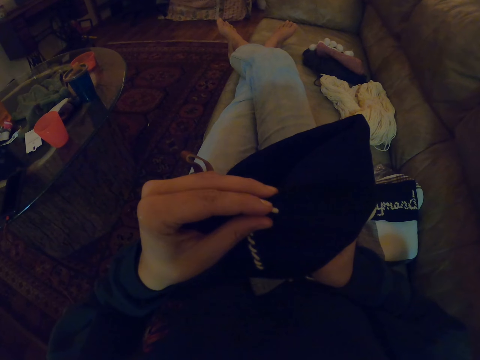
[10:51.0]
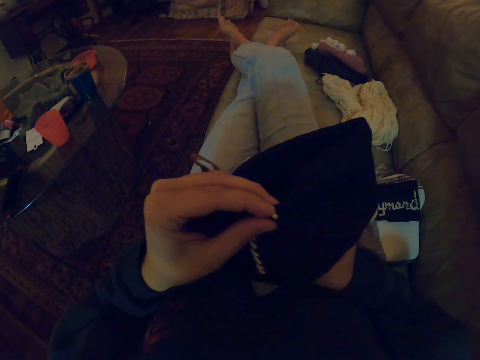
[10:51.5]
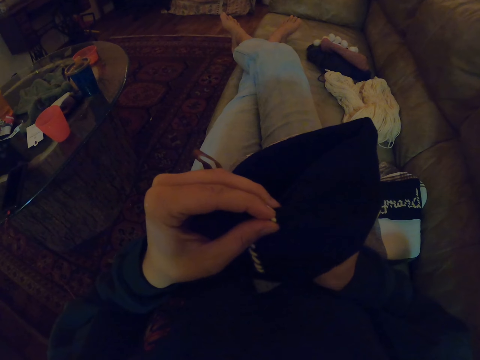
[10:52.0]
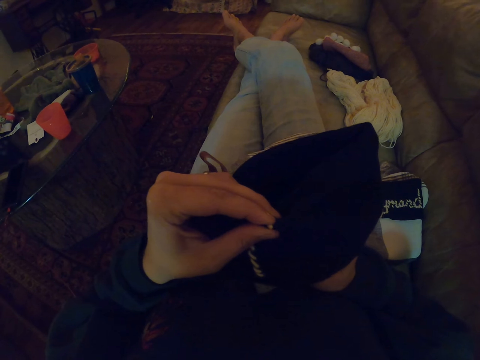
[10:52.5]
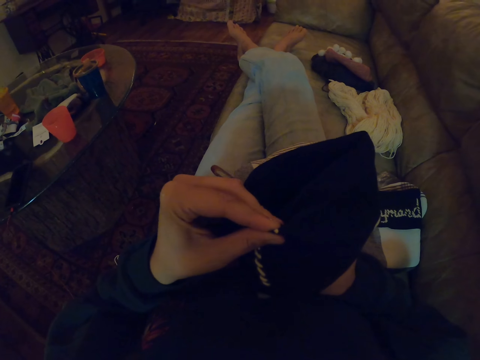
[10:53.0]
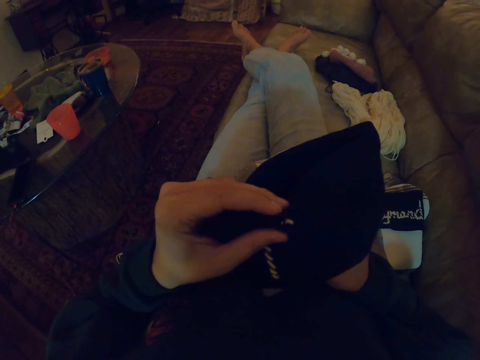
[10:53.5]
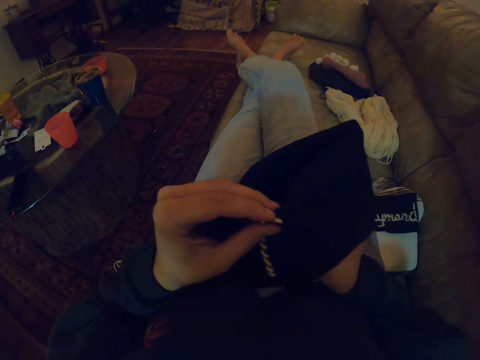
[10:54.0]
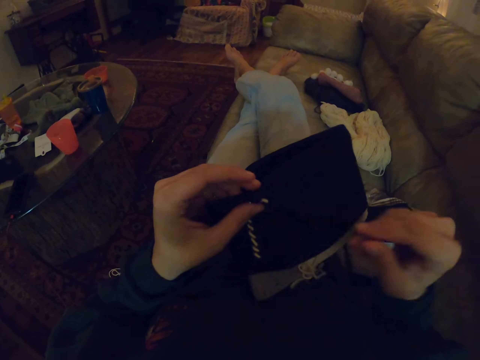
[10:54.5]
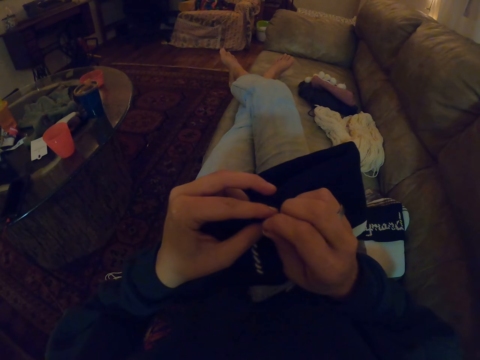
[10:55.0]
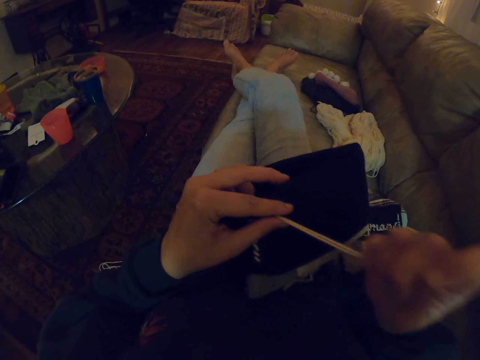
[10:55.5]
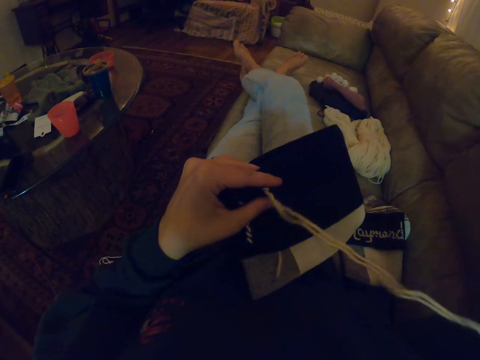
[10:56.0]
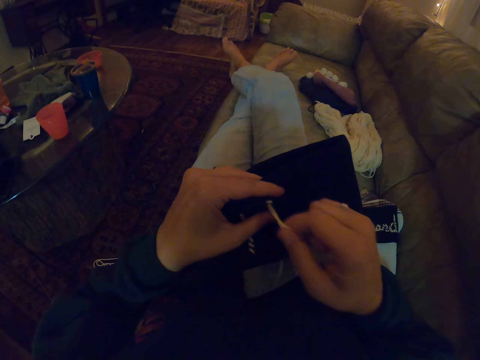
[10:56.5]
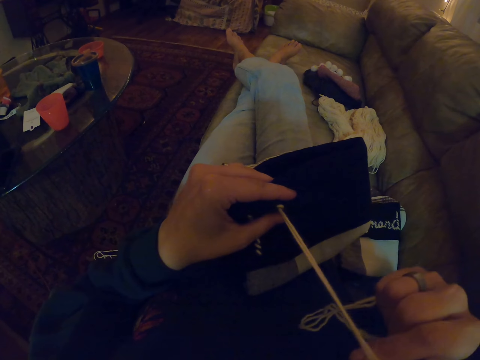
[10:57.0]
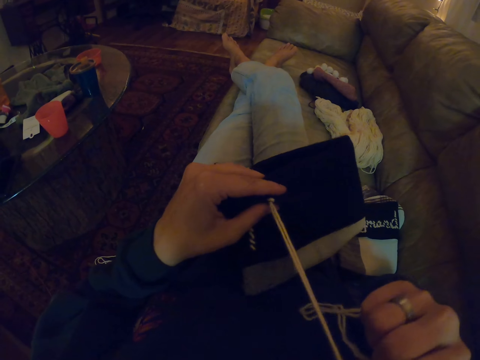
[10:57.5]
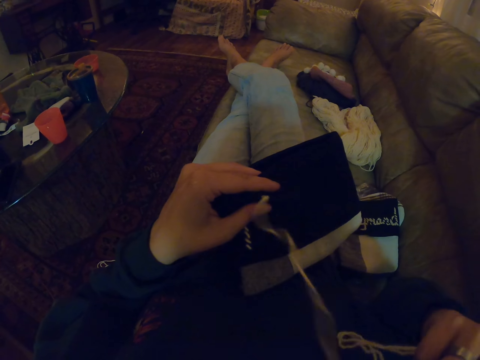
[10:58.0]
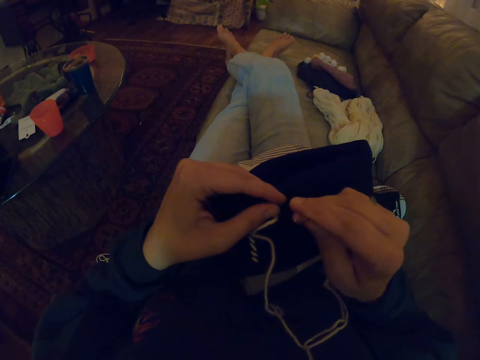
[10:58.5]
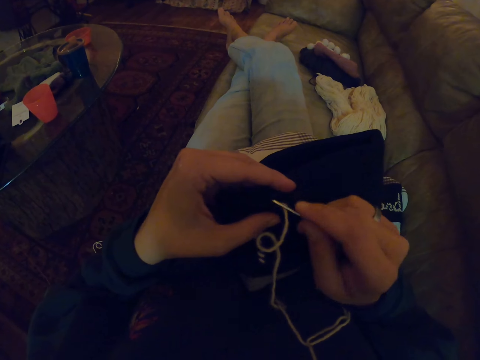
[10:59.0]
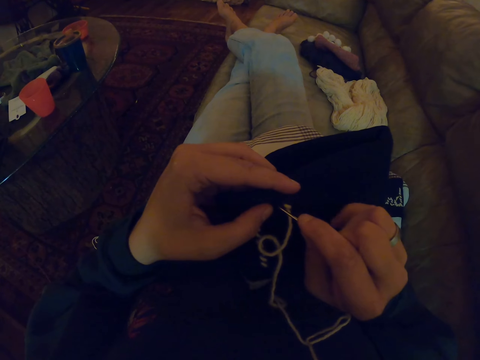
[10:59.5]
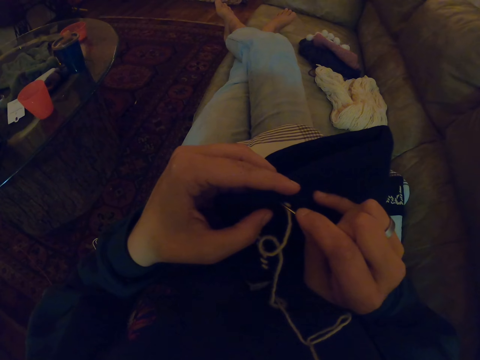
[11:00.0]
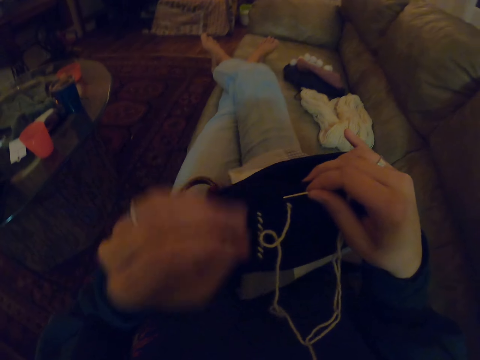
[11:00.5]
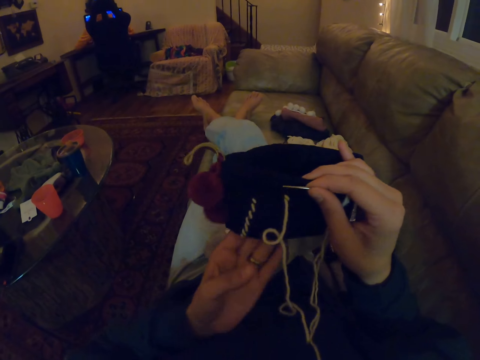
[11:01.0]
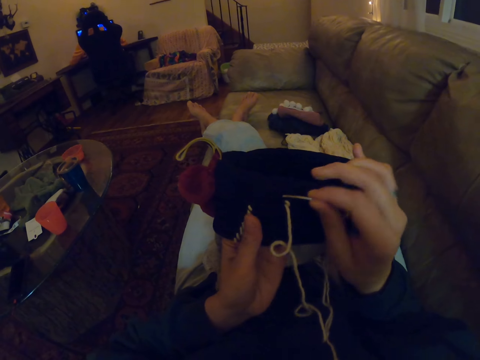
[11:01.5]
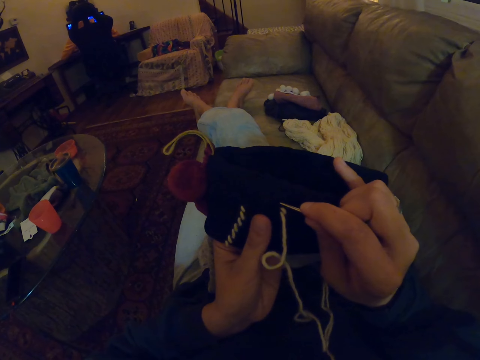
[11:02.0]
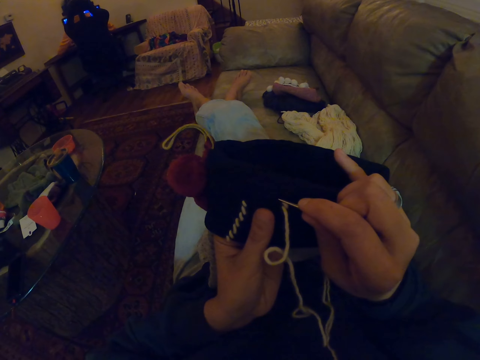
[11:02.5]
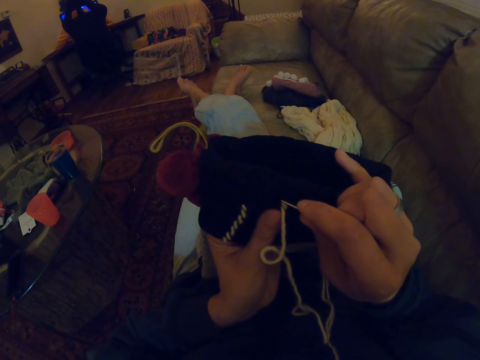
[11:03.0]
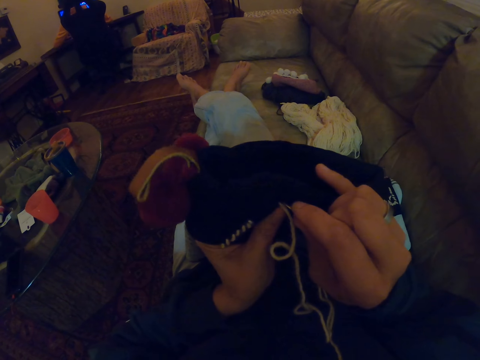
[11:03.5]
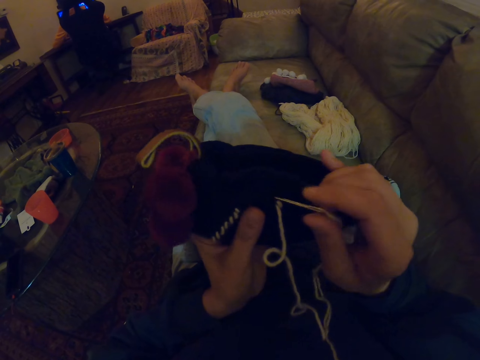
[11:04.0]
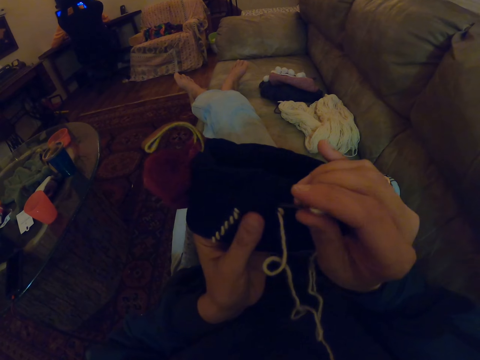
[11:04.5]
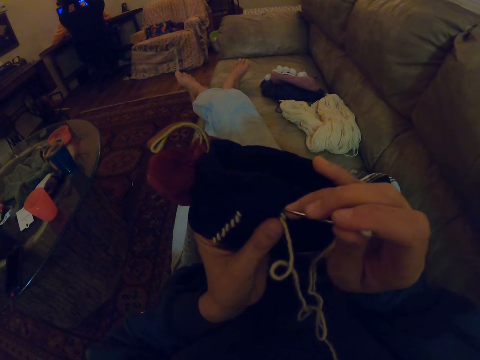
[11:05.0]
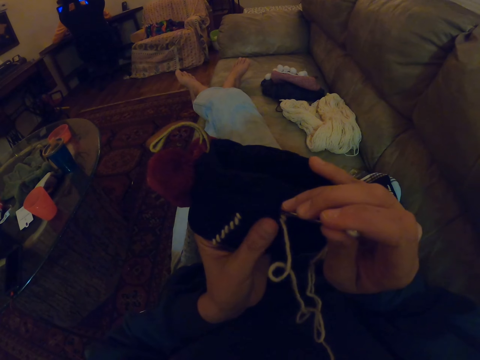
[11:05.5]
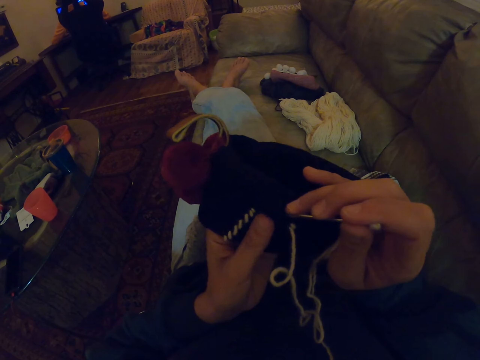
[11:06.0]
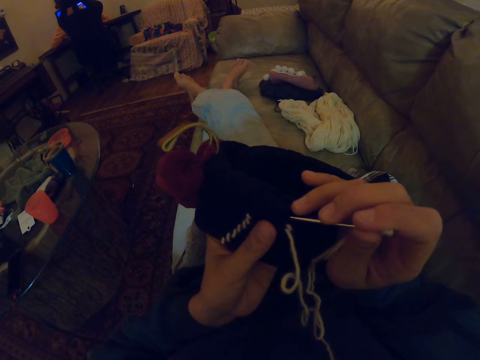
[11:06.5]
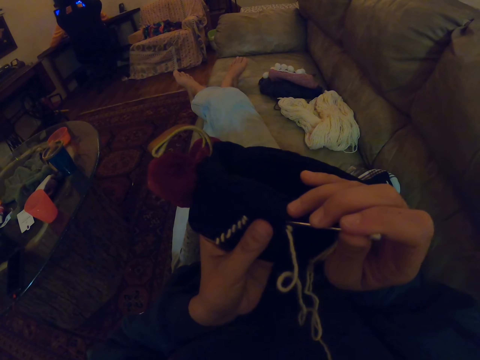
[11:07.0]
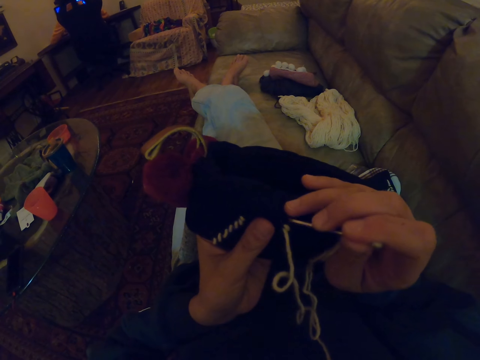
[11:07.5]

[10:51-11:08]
The camera wearer knits using a crochet. They pull the crochet. They pull the string. They knit using the crochet.

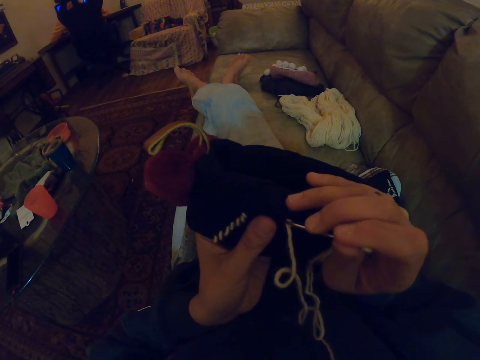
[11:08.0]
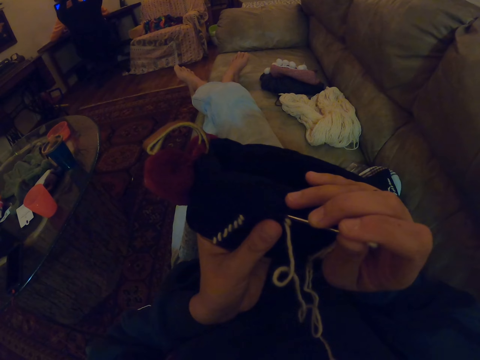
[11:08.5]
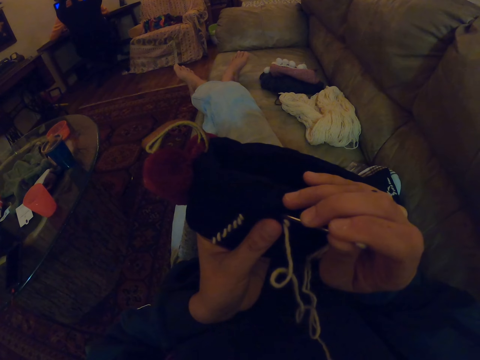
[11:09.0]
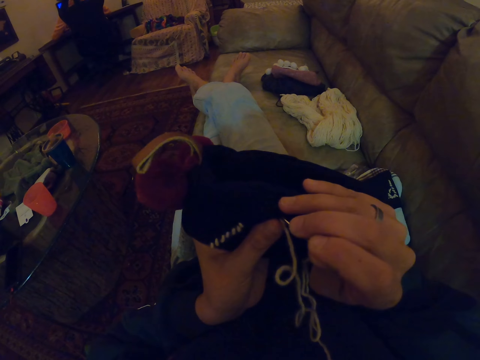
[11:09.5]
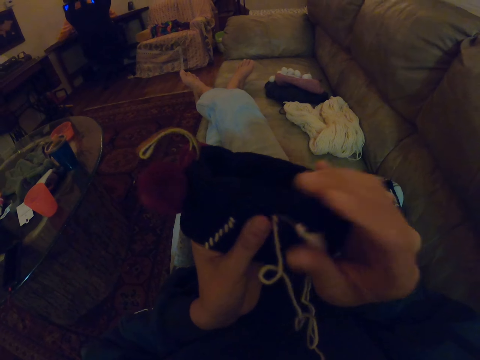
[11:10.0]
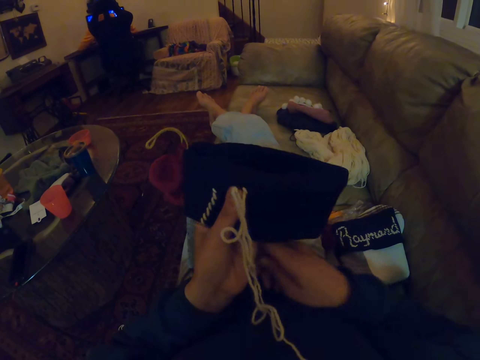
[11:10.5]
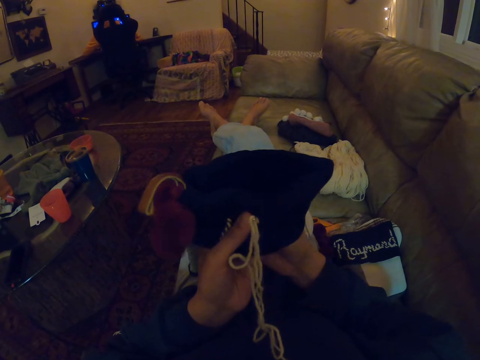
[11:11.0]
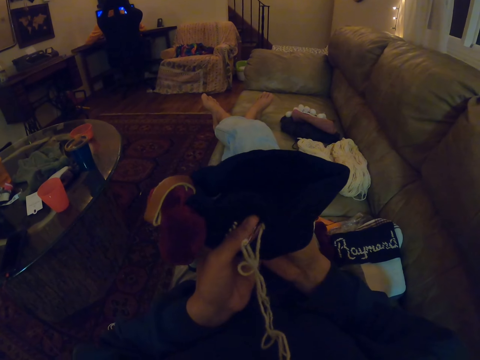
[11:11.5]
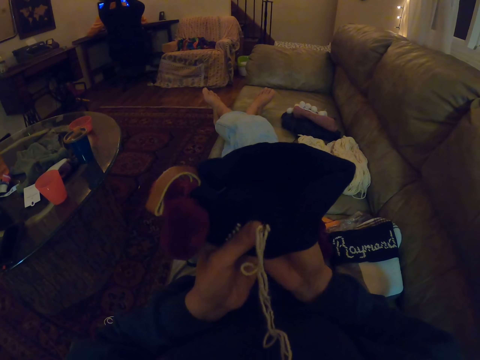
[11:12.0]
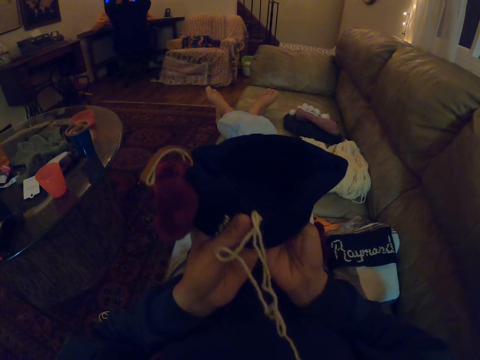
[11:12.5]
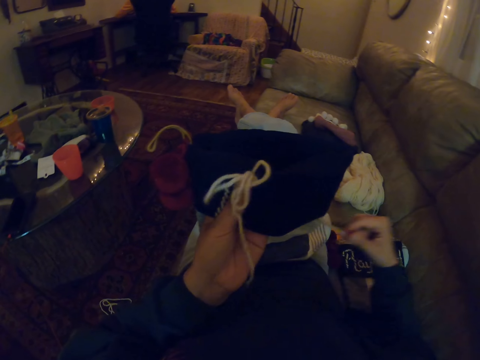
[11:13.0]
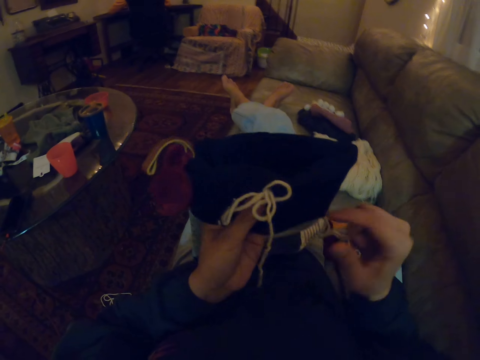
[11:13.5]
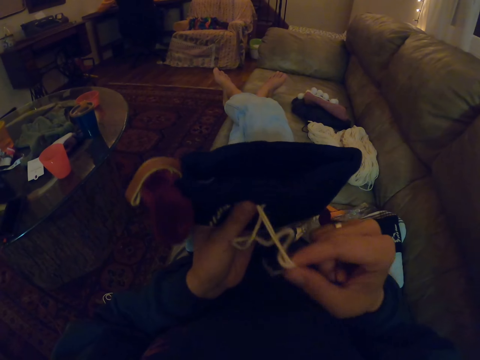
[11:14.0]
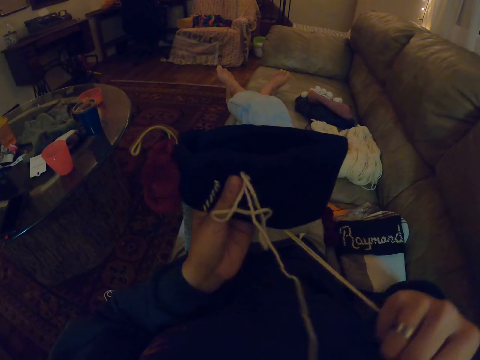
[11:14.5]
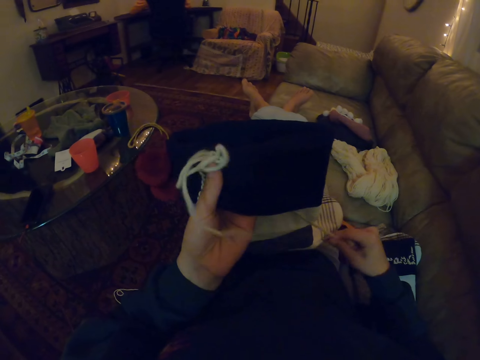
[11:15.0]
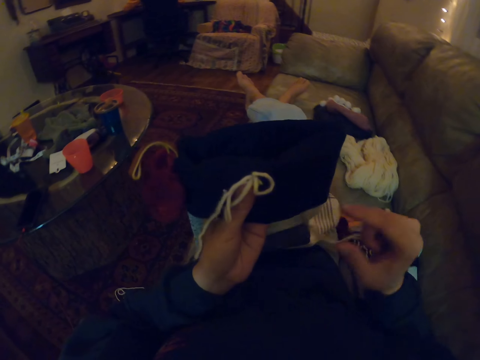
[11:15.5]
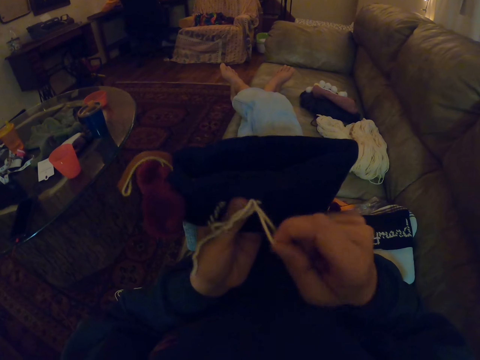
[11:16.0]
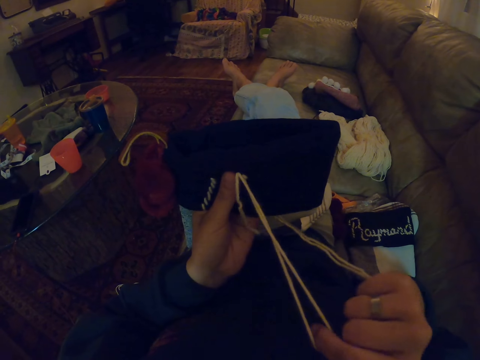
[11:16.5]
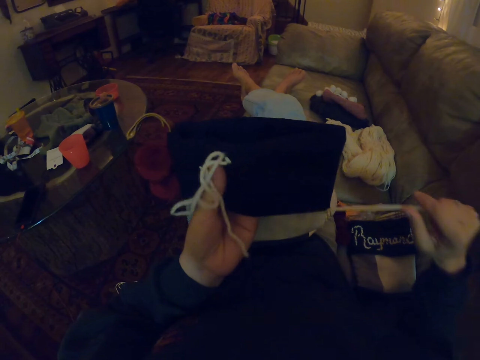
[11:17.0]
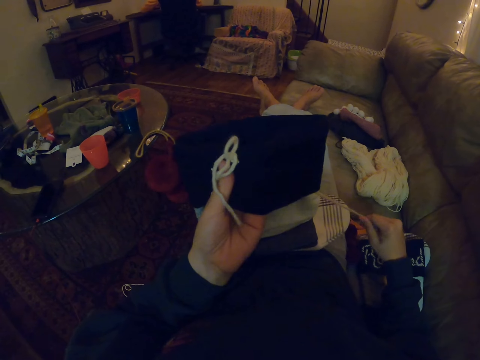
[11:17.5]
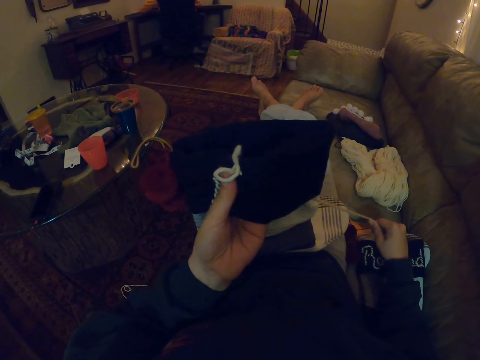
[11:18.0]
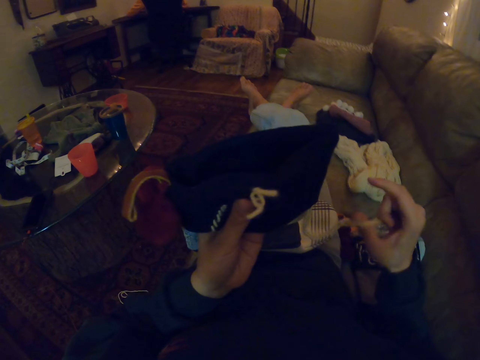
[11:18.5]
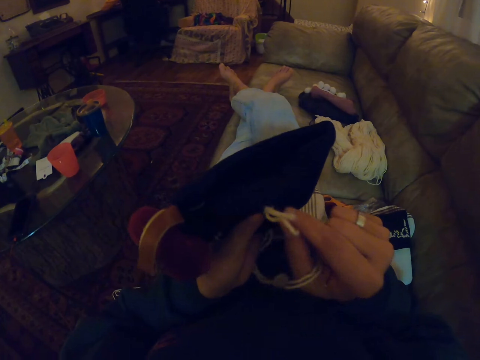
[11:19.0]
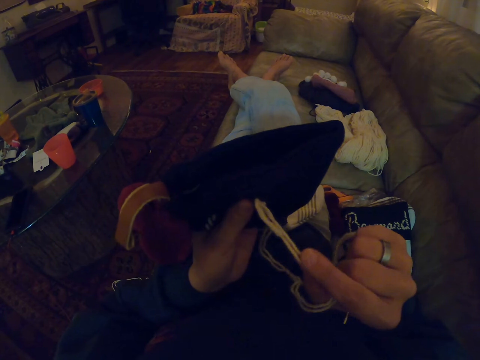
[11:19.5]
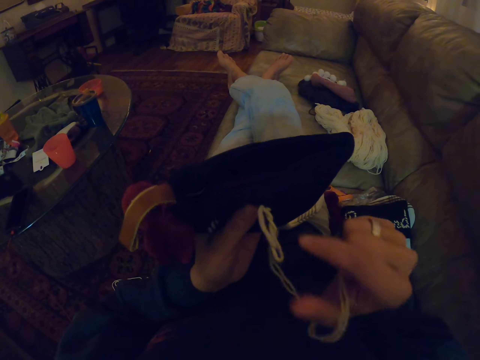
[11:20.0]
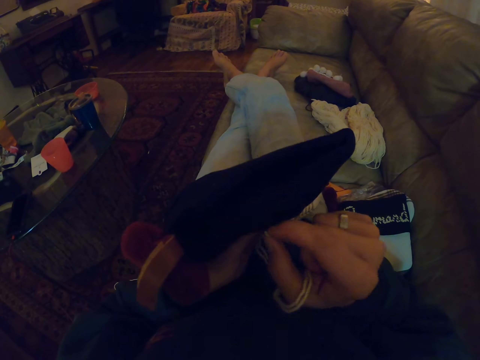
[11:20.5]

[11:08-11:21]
The camera wearer knits using a crochet. They pull the crochet. They pull the string.
